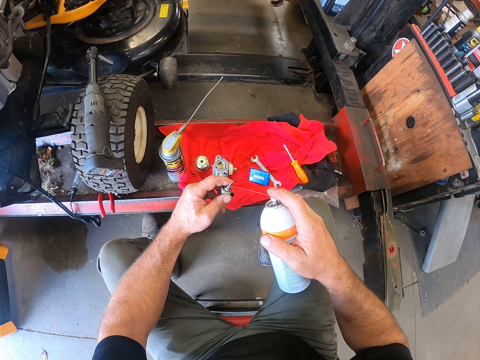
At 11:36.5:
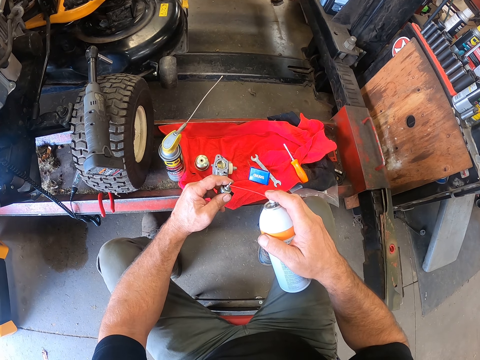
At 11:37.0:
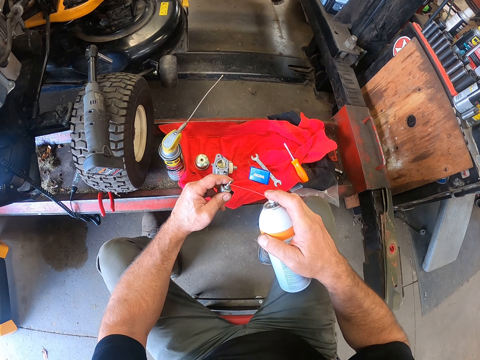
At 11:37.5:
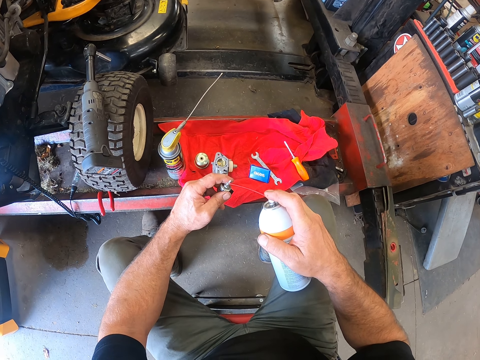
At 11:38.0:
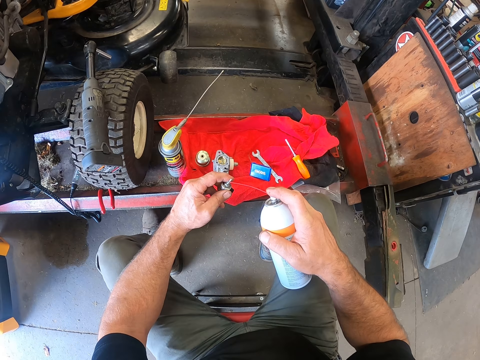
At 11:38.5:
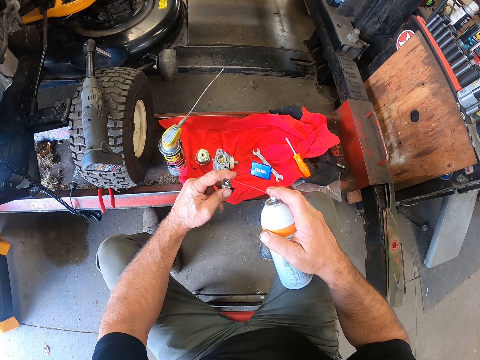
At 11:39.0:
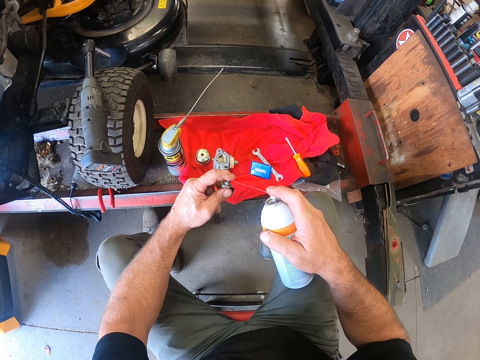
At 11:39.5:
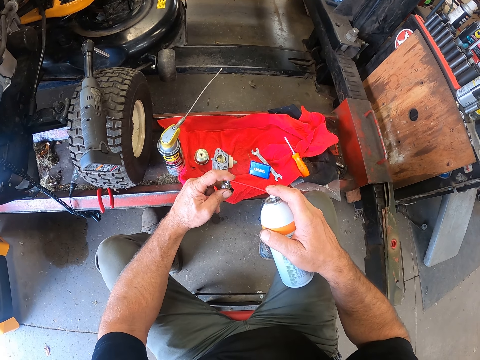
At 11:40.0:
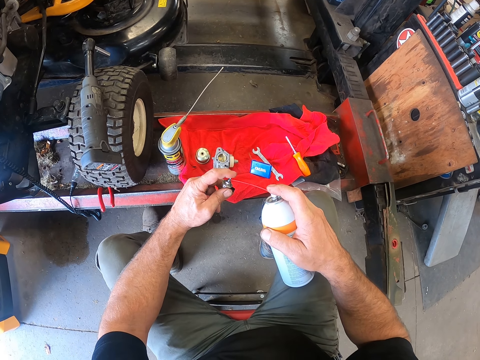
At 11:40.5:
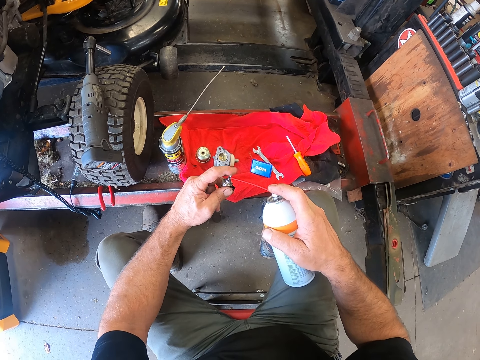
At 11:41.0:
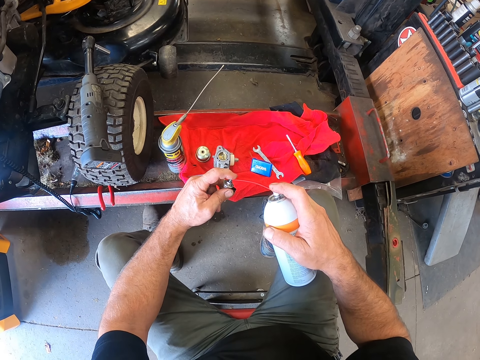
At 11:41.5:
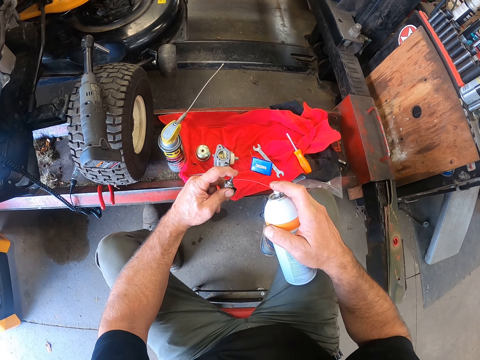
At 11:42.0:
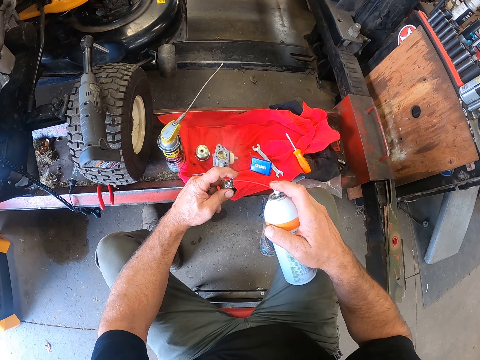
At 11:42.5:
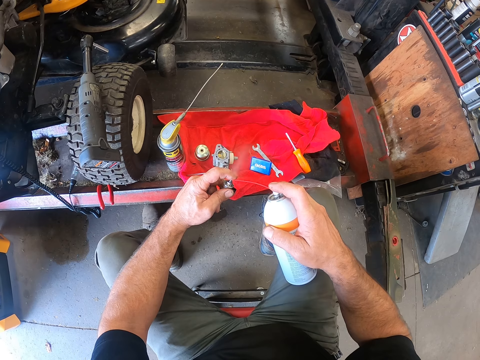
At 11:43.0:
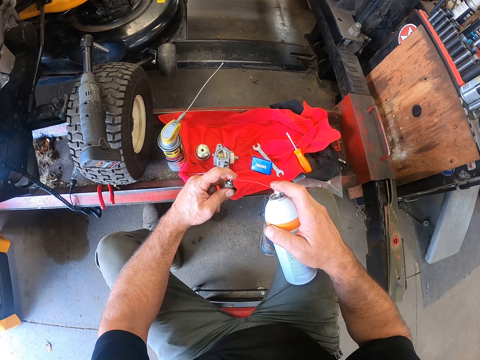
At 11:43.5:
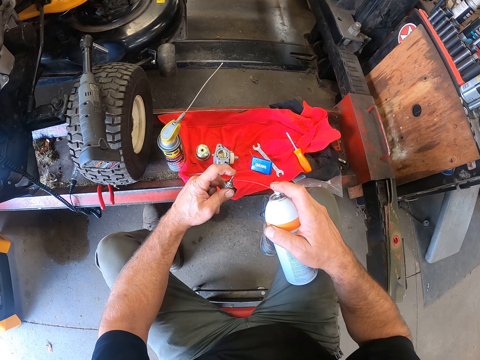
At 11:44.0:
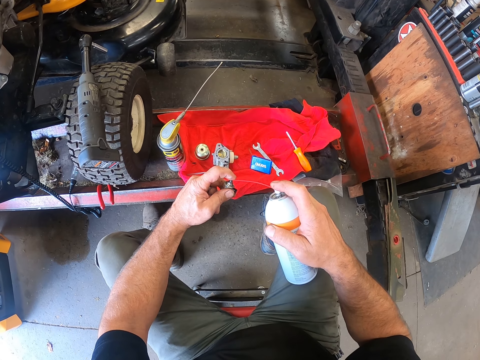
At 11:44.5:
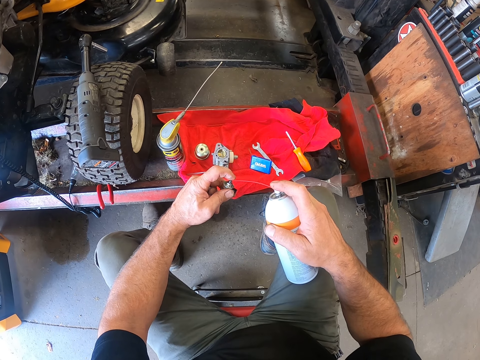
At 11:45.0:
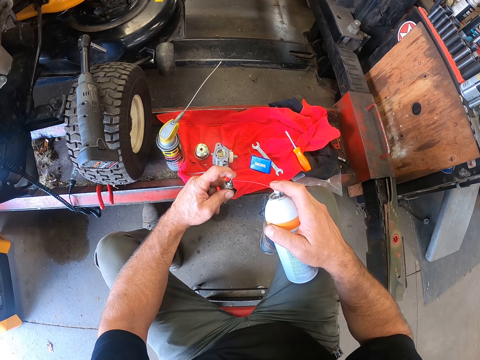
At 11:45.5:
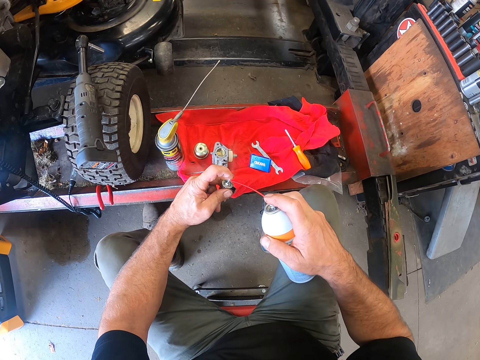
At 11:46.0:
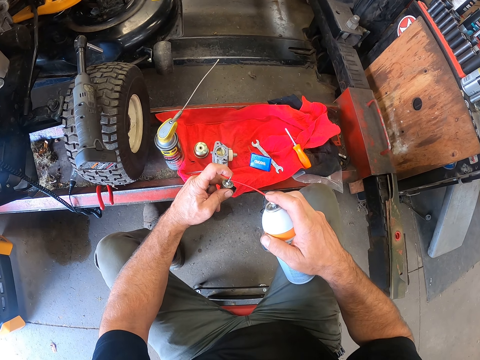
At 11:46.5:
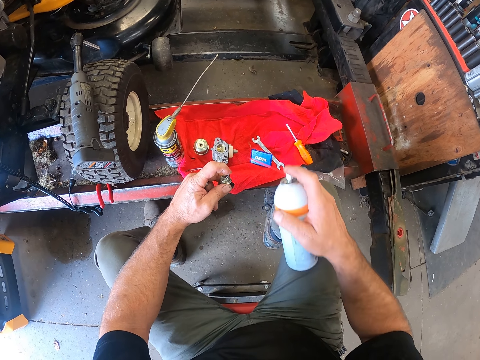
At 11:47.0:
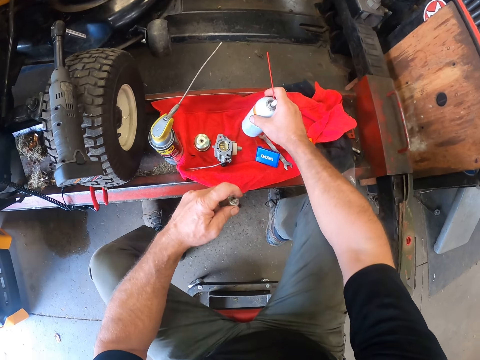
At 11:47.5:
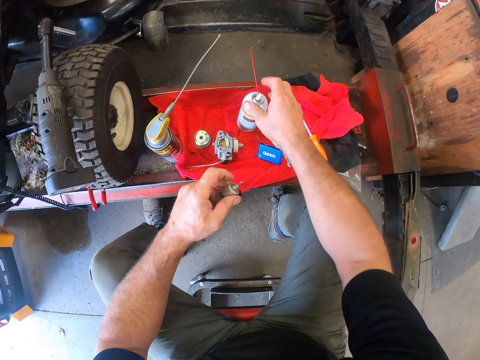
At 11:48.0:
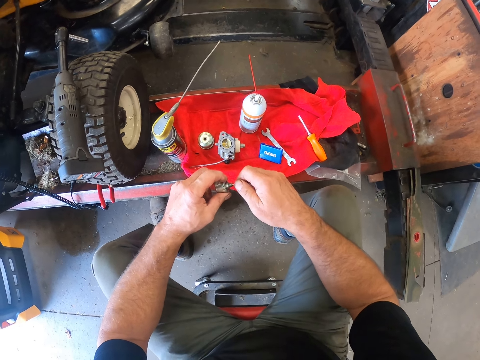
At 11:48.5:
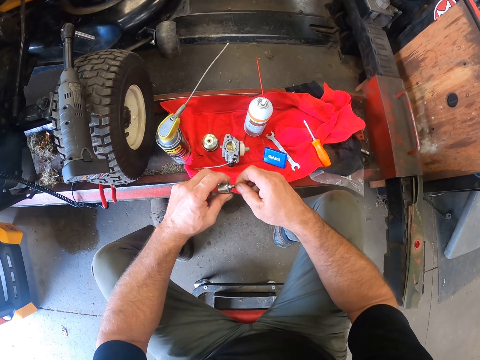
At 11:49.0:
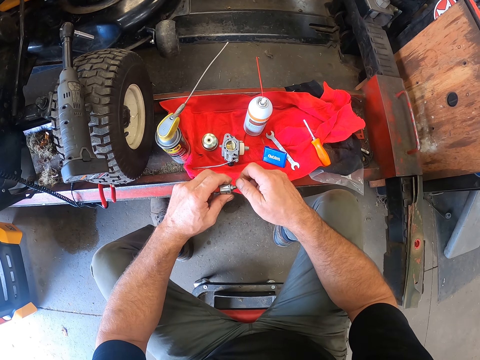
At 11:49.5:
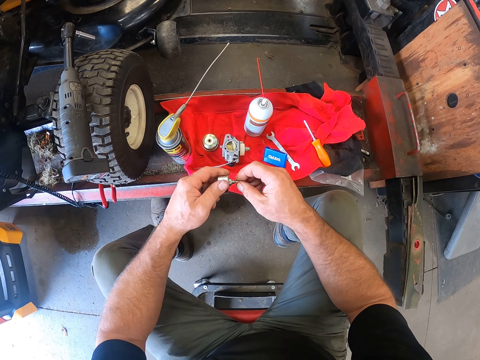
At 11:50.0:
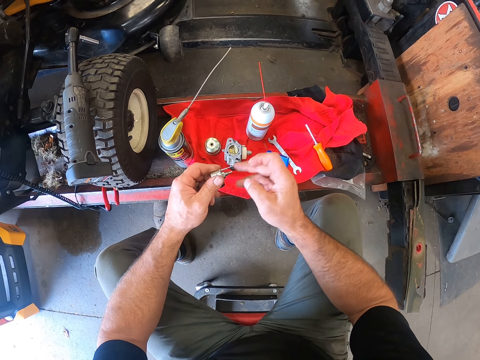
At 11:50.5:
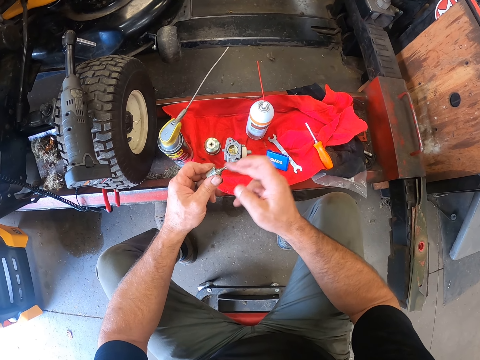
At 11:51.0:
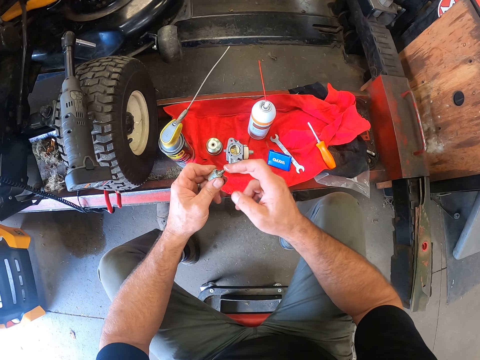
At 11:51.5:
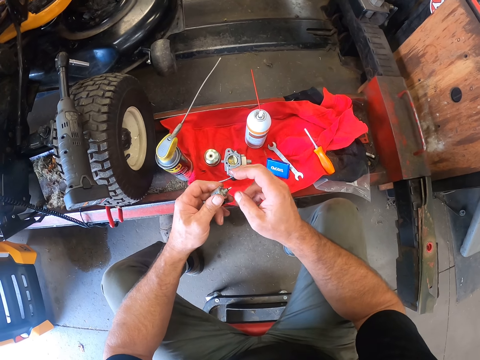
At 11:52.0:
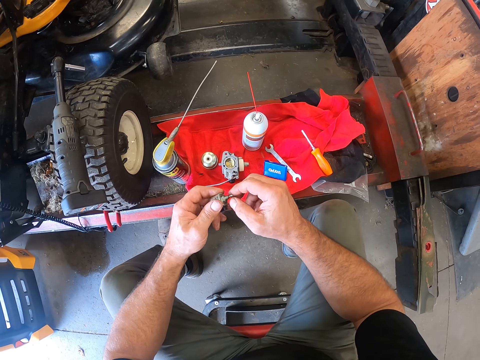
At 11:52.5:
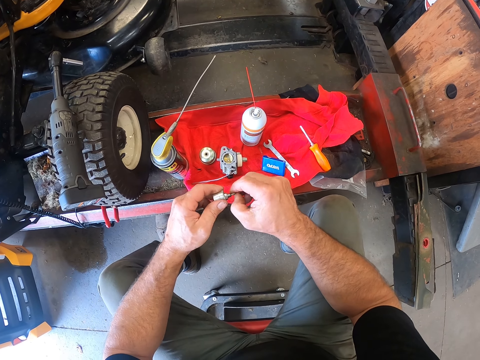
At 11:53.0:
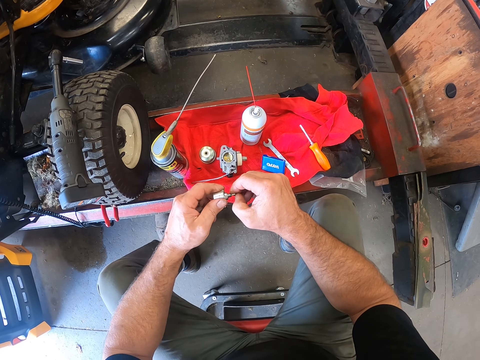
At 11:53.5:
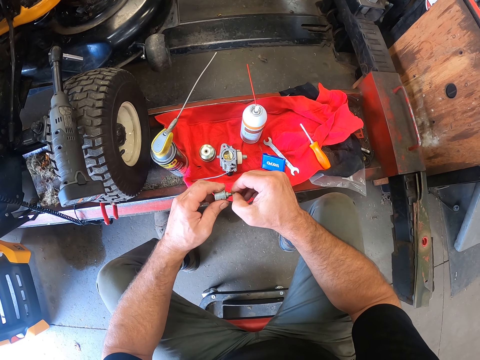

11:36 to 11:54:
The camera wearer places the lubricant spray on the fabric. They click on the bottom cover of the third device with both hands. They adjust a motor shaft on the hand, tap the motor shaft on the hand, and scrub the motor shaft with a finger.

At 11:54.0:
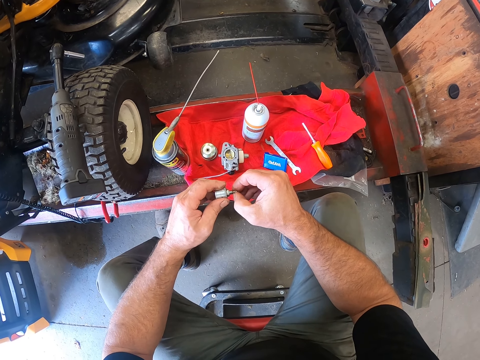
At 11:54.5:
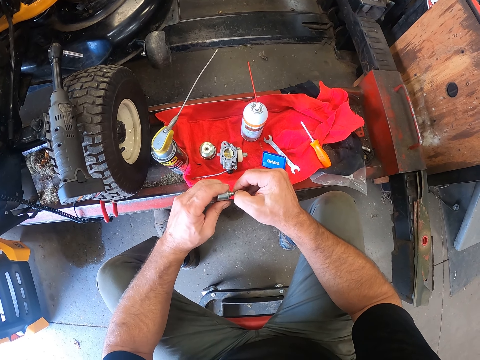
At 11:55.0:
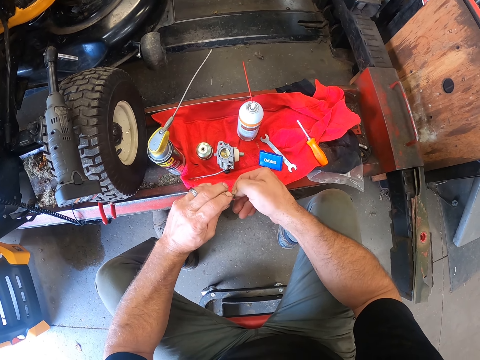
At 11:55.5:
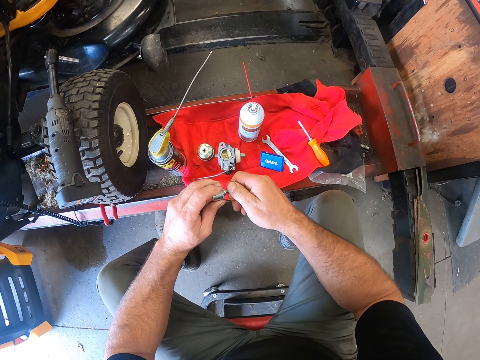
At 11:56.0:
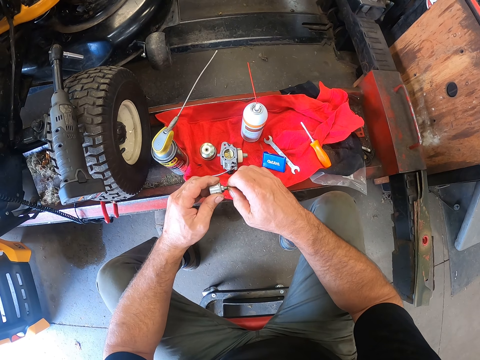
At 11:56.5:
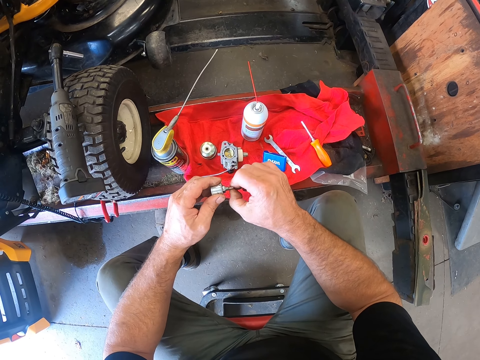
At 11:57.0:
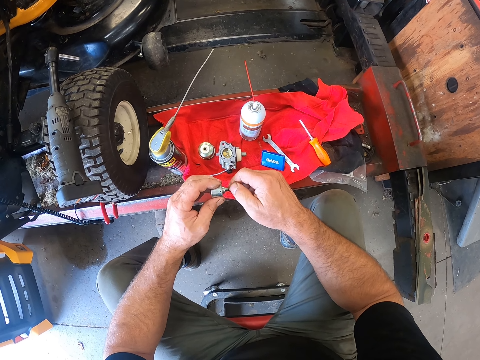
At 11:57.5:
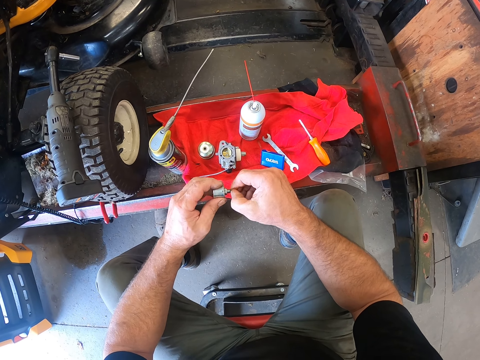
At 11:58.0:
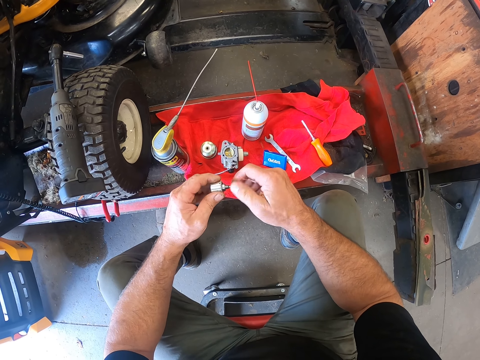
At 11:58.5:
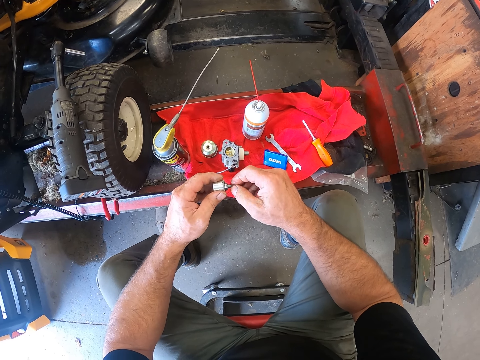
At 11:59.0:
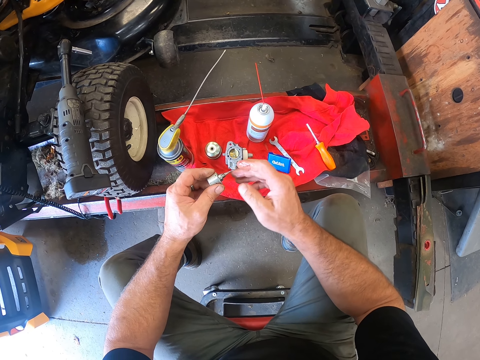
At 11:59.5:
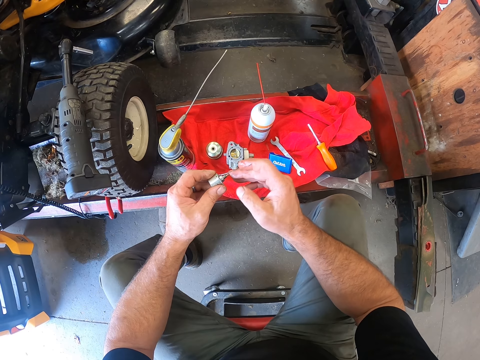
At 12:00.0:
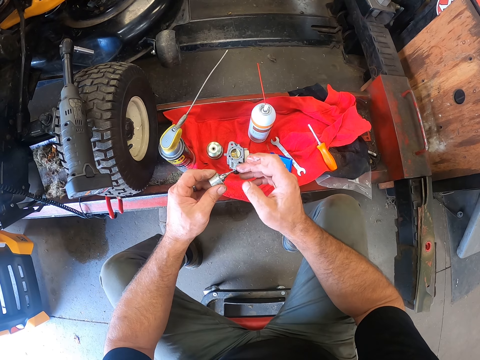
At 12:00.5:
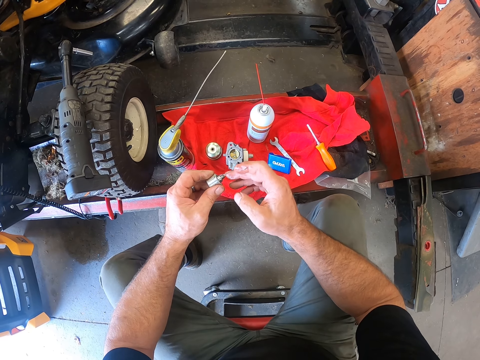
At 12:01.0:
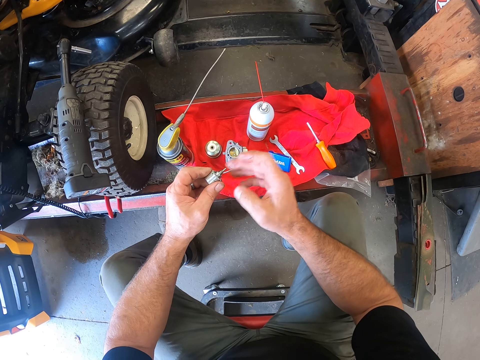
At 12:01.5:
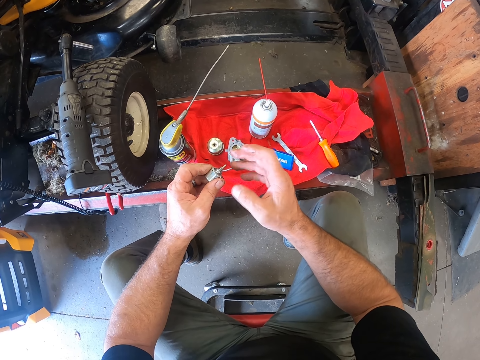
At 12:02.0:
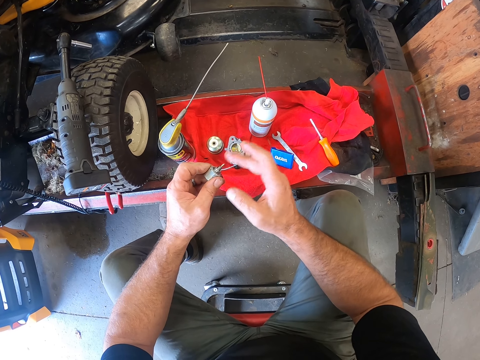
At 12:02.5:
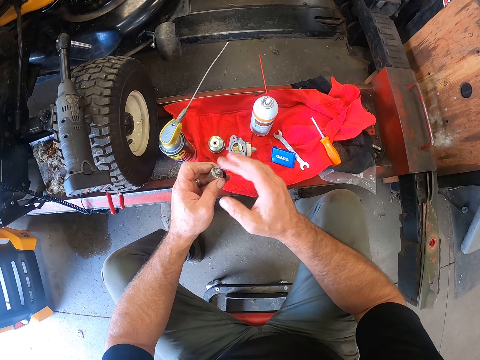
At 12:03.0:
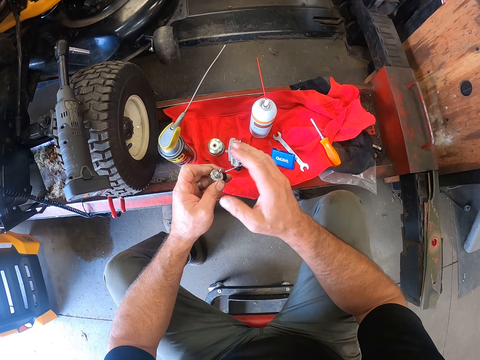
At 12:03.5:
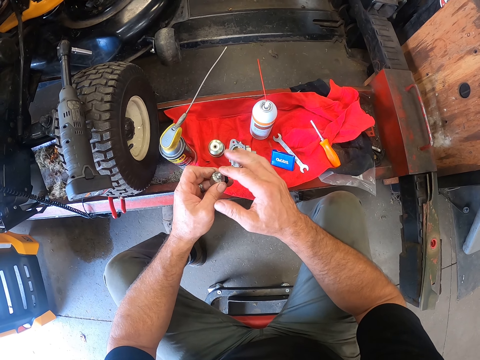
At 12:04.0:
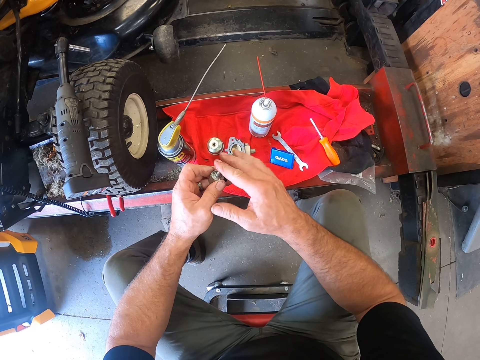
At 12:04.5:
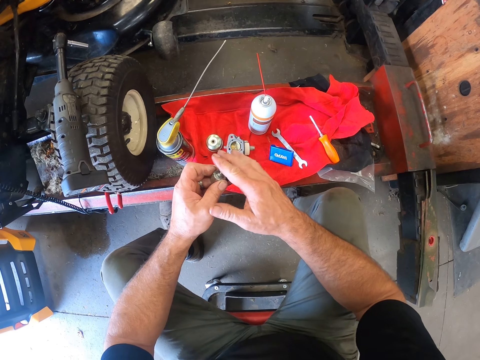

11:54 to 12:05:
The camera wearer adjusts a motor shaft on the hand. They tap the motor shaft on the hand.
